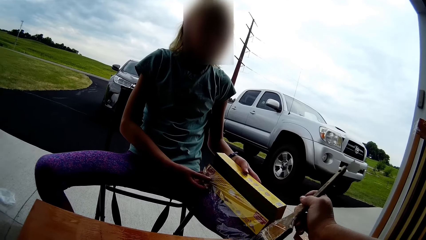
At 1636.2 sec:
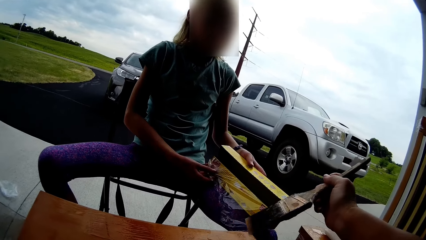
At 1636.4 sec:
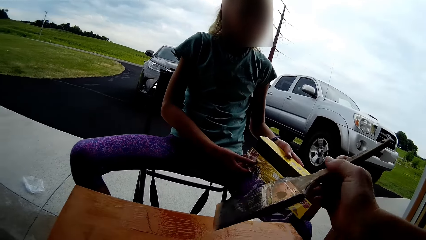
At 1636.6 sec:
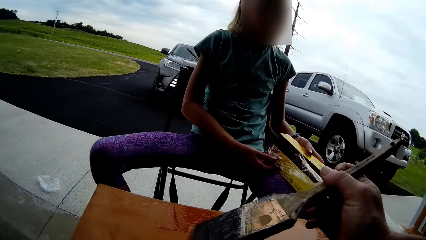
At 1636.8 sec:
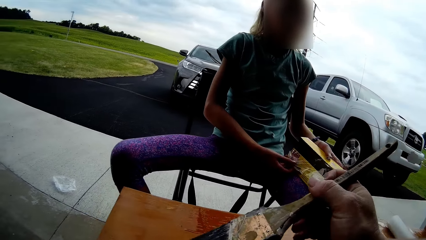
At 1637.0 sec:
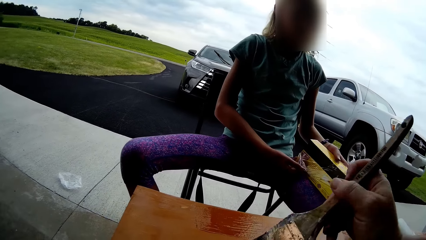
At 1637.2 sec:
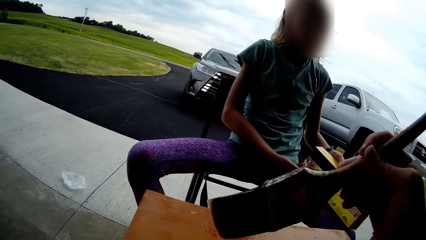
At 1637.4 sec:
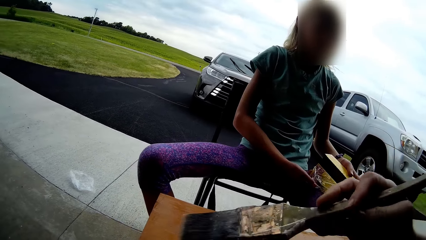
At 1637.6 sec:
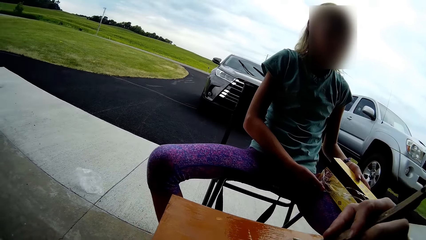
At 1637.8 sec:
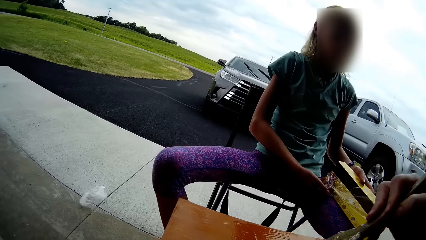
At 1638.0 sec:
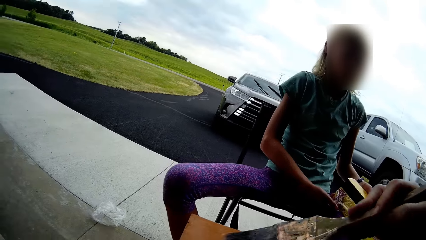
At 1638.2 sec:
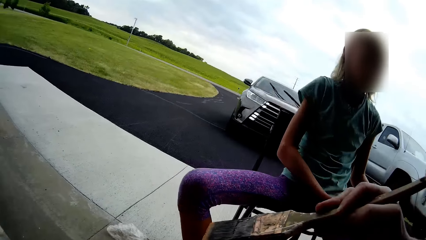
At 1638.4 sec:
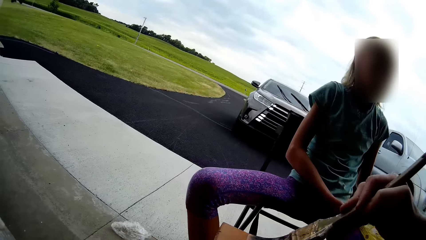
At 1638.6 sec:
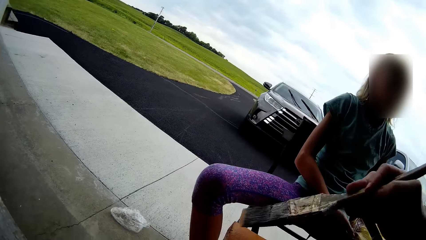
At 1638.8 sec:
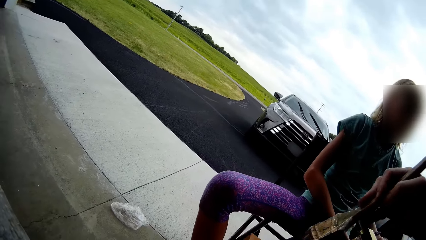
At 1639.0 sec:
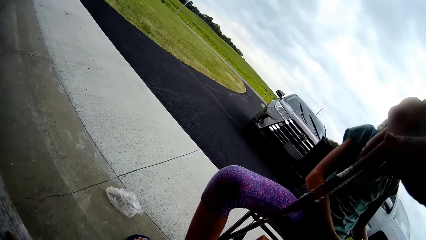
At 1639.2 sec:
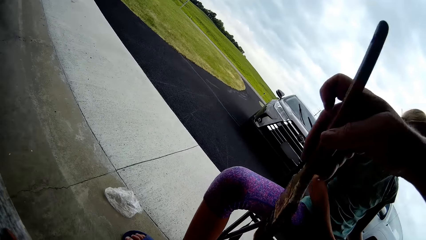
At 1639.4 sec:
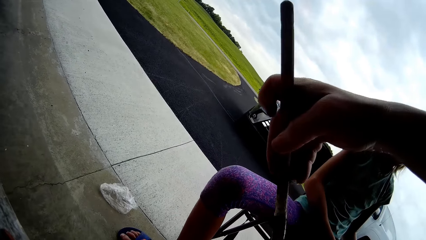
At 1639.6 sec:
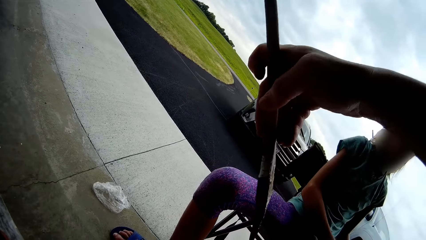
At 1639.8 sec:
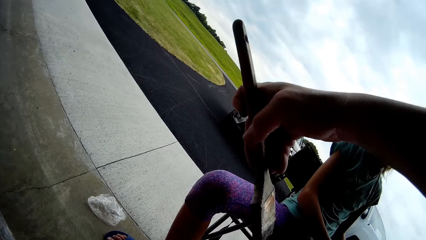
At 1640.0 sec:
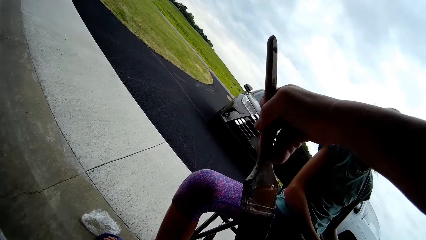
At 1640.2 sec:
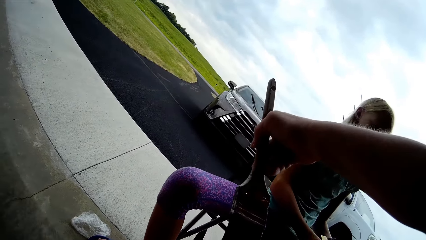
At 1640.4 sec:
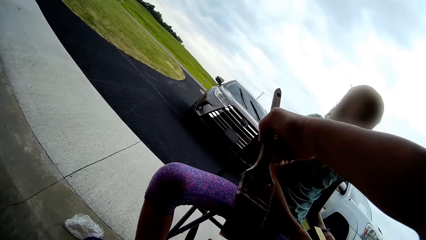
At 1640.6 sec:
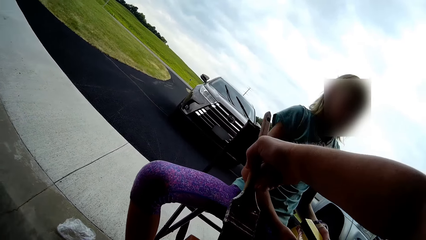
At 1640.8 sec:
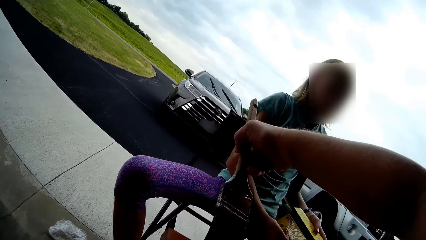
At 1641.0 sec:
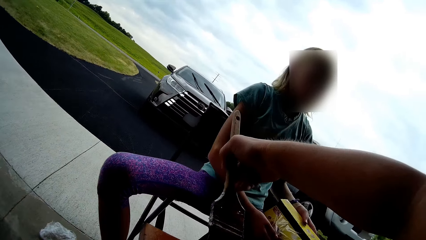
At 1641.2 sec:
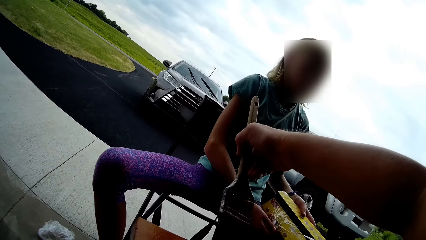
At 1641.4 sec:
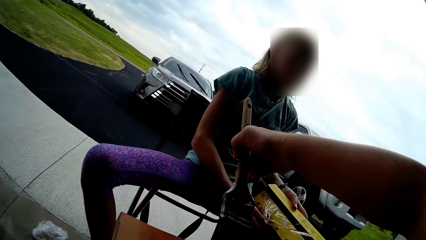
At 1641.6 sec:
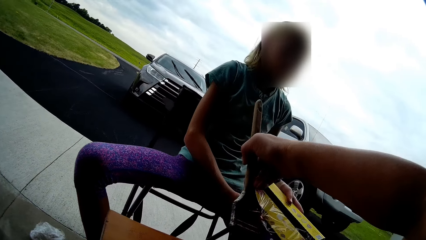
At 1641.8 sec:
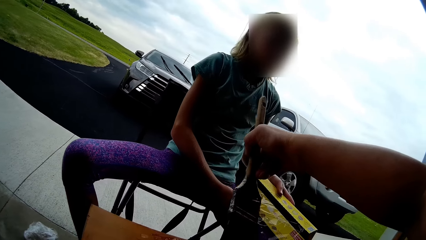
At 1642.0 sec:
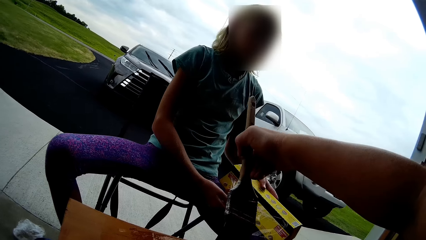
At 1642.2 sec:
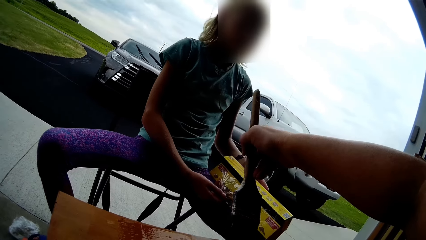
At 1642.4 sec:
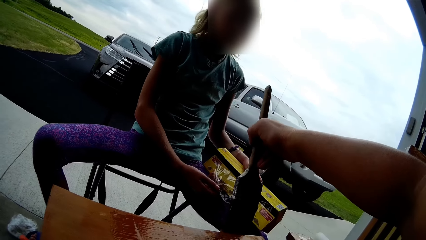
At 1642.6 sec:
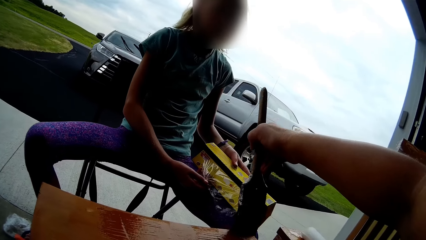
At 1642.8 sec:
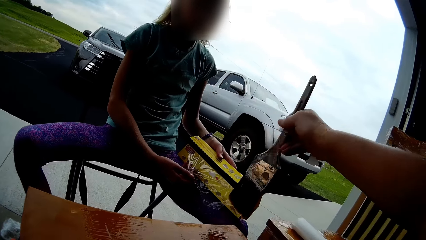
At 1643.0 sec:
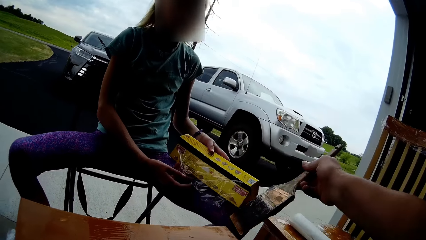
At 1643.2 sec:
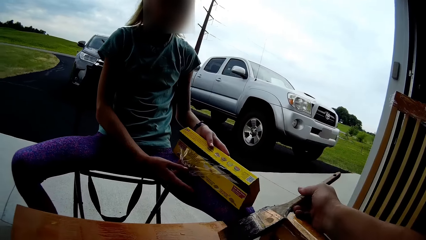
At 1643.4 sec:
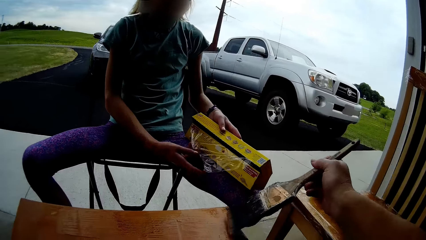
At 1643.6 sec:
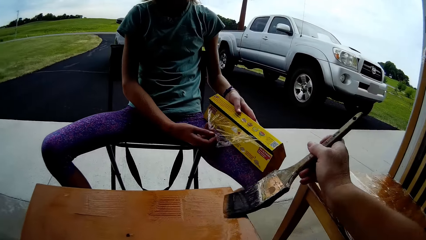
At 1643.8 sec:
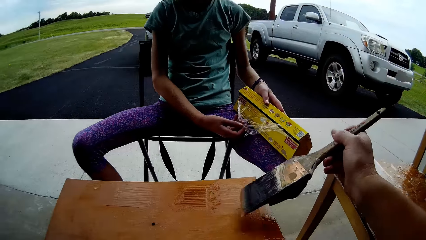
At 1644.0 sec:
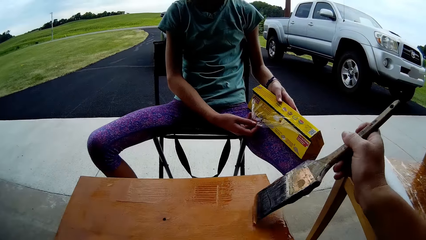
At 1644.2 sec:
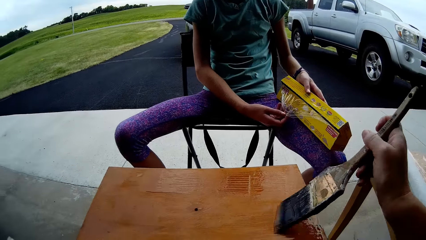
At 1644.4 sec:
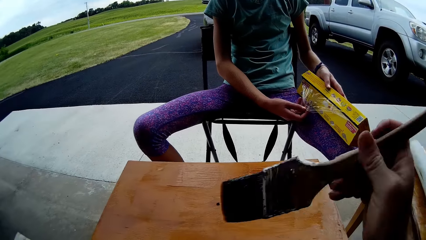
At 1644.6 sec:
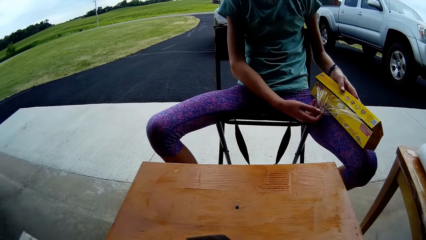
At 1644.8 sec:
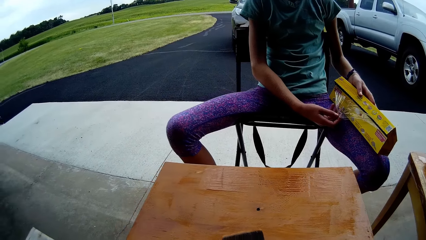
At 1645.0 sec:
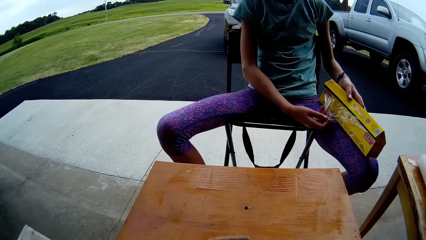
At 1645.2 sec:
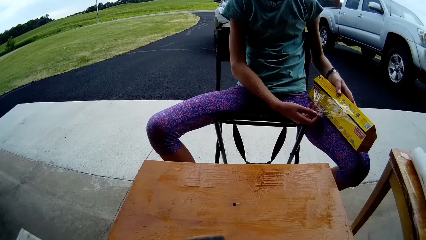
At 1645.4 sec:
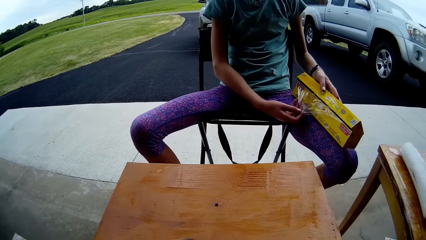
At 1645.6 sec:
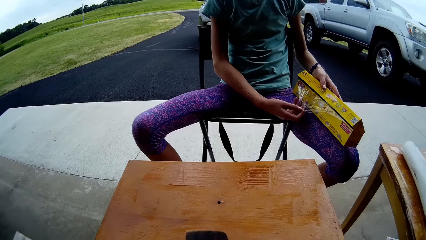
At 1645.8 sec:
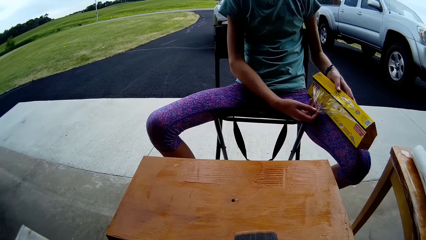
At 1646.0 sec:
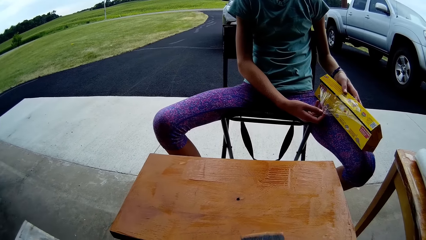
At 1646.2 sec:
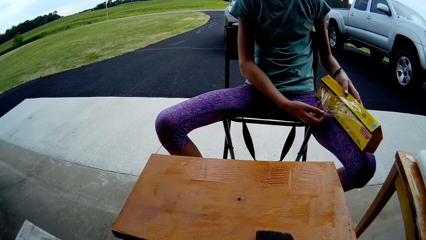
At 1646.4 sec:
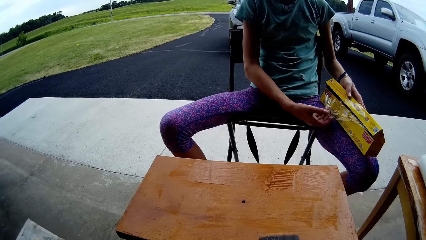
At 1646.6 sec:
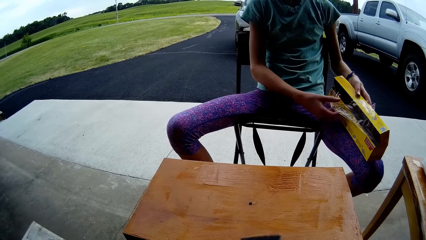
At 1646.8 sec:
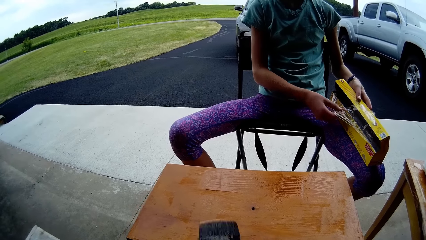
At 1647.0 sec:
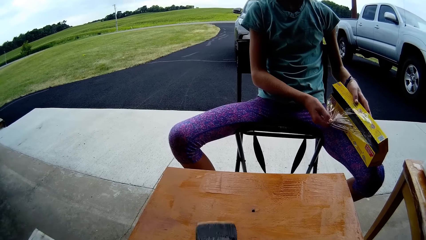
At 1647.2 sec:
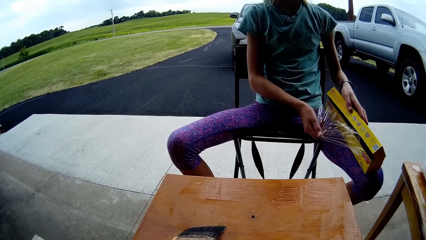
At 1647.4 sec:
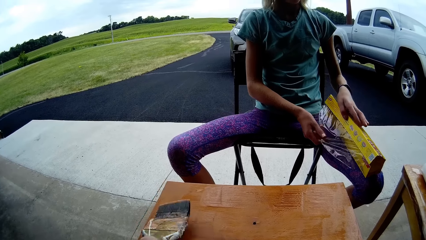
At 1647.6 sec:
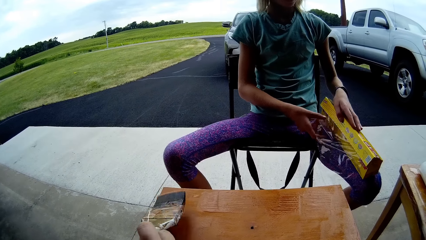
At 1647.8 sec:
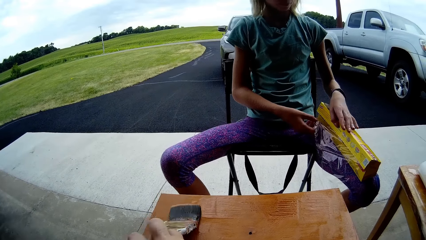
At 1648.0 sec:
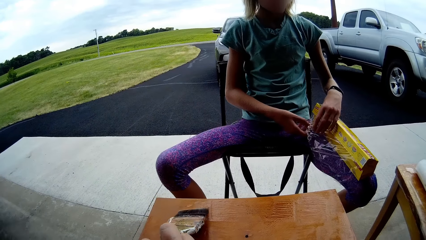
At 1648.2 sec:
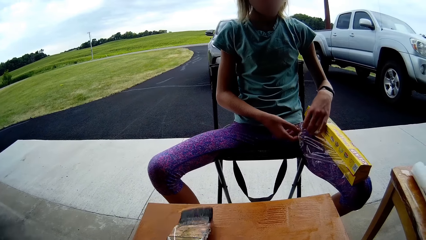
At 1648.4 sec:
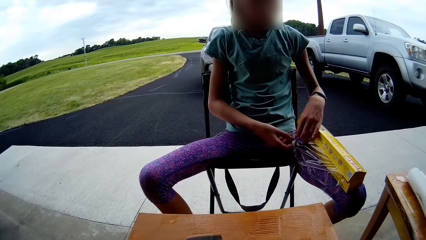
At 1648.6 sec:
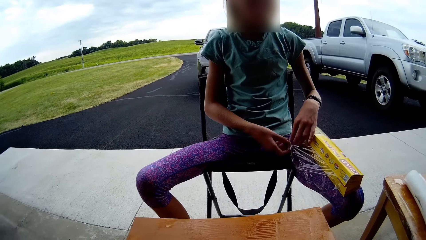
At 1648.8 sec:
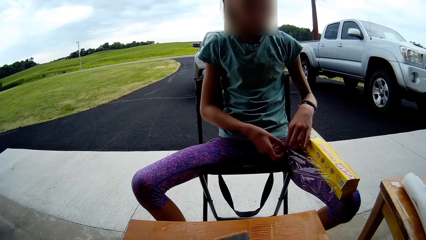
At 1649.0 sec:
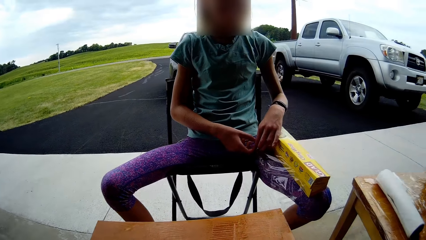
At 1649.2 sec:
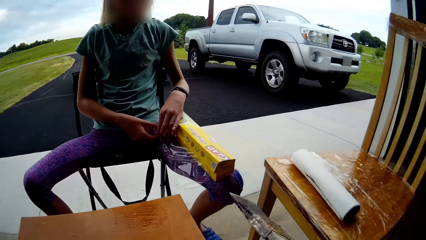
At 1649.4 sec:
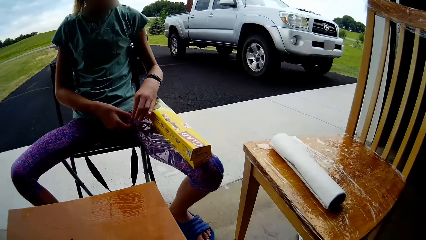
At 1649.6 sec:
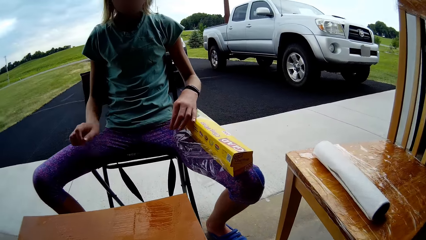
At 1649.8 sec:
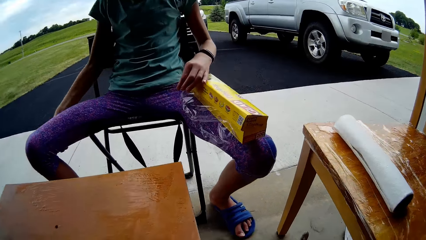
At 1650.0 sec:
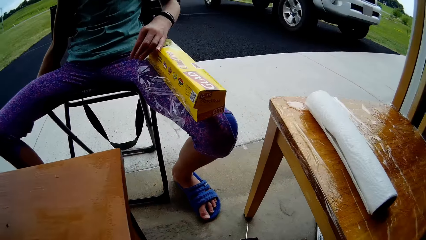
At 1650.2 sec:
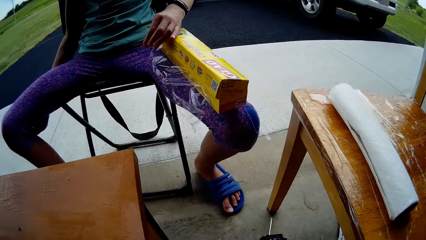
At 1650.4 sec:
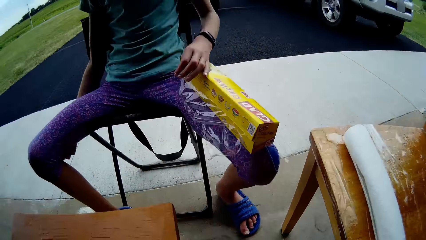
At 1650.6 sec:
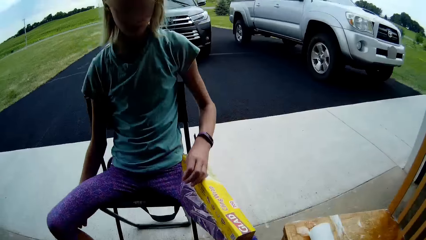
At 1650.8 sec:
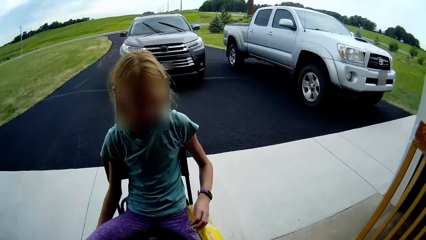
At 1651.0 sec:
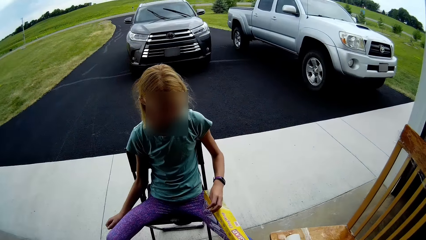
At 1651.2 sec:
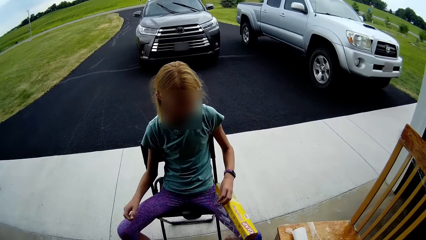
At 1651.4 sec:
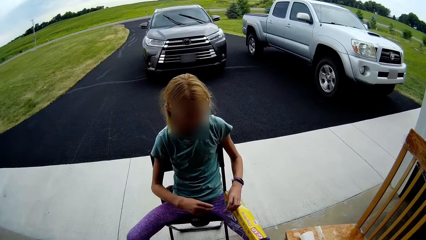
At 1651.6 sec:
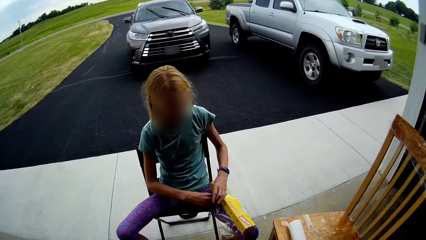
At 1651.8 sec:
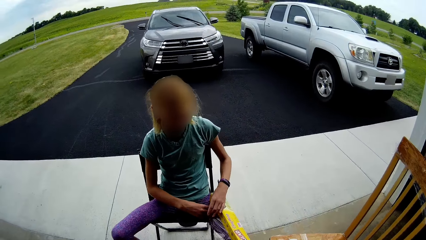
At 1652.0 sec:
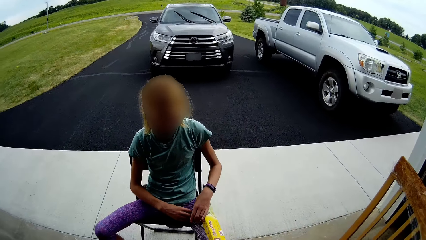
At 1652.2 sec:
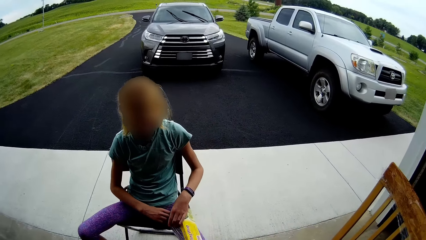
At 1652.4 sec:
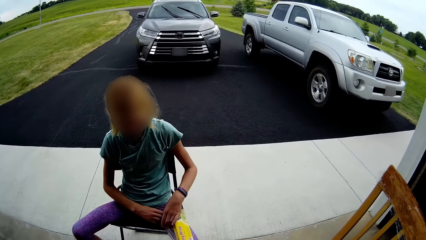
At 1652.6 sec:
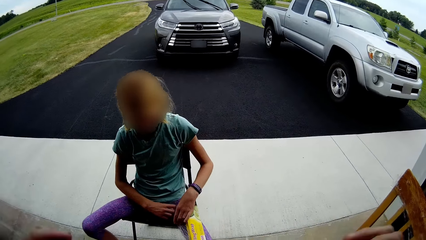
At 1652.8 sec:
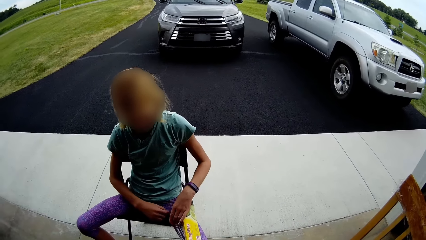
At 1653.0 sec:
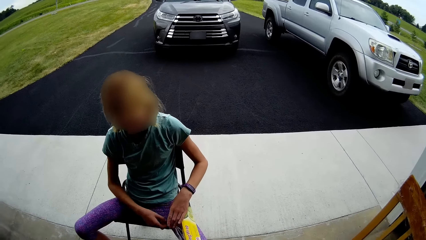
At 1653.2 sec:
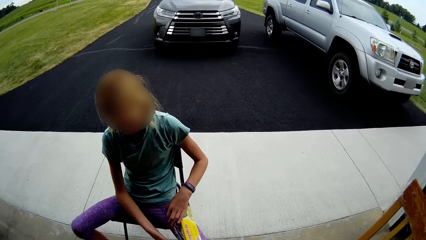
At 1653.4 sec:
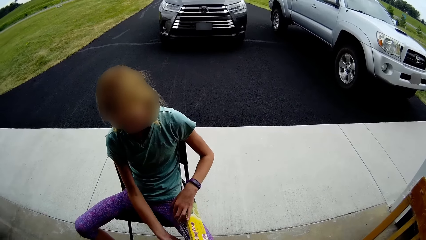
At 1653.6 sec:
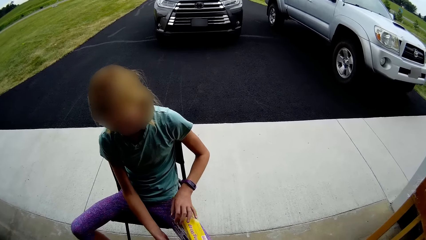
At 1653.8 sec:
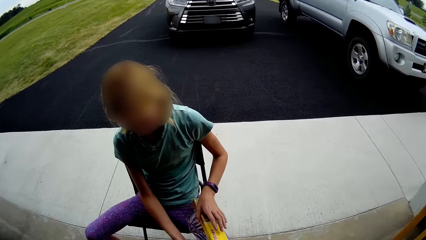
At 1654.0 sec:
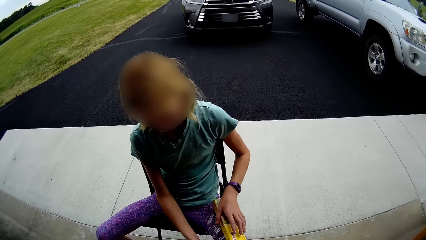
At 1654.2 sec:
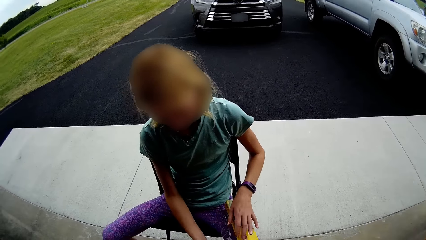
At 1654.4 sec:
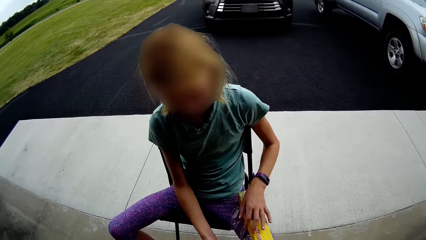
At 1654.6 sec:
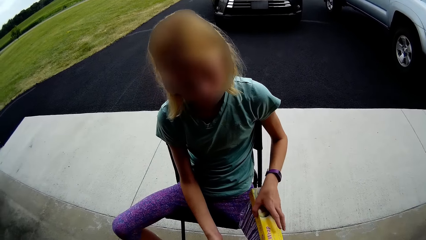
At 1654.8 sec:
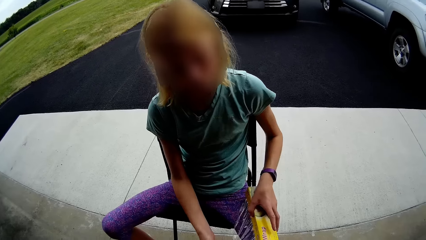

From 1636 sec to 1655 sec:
A lady looks at the camera wearer. The lady holds the foil paper. The camera wearer paints the table with the brush. They paint the table. They paint the table again. They hit the brush on the table. The lady holds the foil paper. The camera wearer paints the table. The lady moves the hand. The camera wearer does something and looks around. The lady touches the box, holds the foil paper with both hands and straightens the polythene paper.
